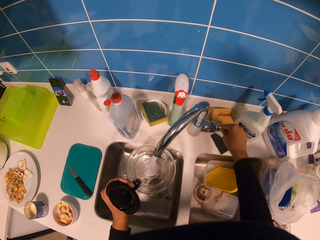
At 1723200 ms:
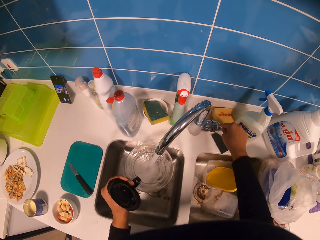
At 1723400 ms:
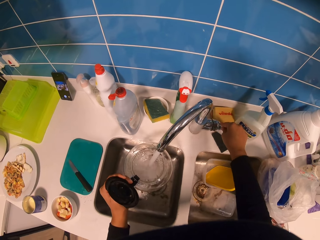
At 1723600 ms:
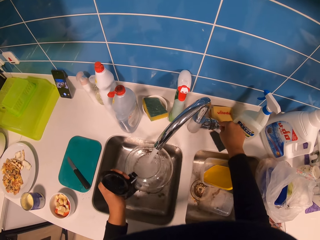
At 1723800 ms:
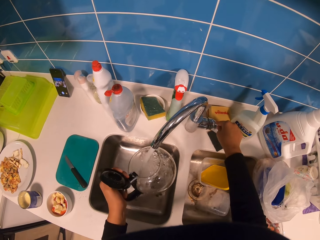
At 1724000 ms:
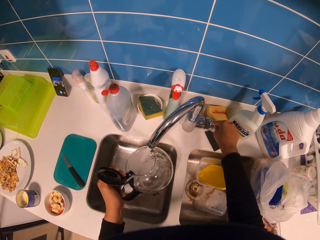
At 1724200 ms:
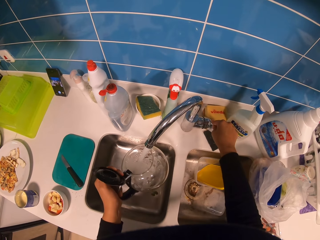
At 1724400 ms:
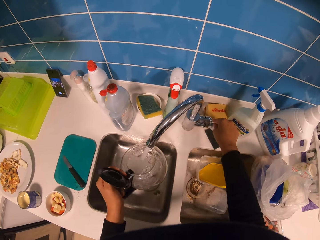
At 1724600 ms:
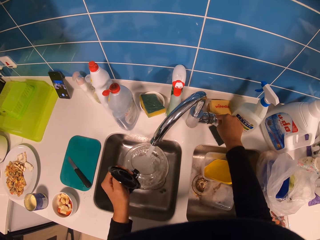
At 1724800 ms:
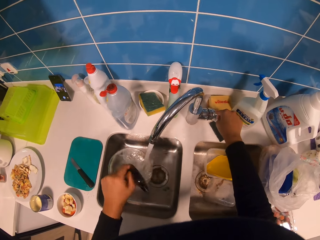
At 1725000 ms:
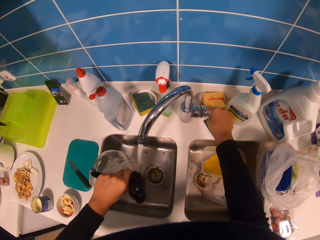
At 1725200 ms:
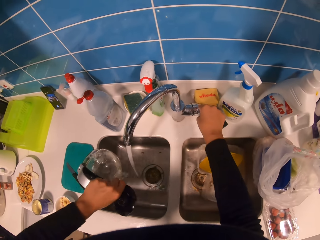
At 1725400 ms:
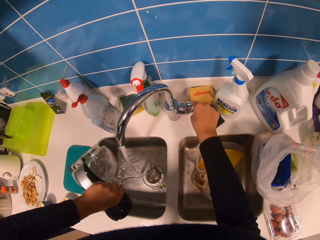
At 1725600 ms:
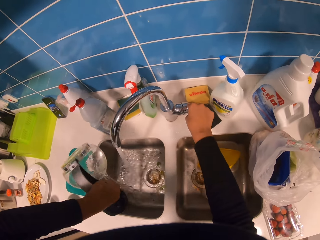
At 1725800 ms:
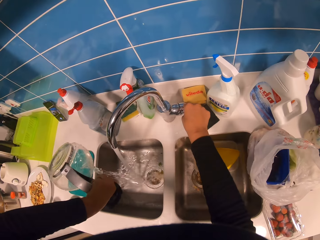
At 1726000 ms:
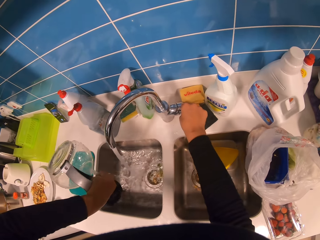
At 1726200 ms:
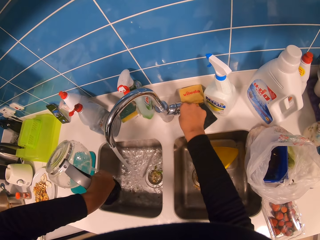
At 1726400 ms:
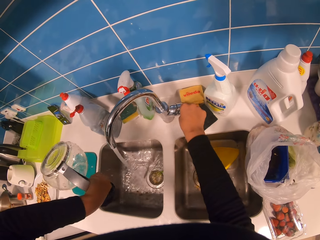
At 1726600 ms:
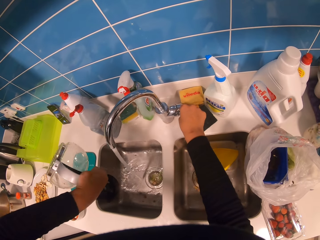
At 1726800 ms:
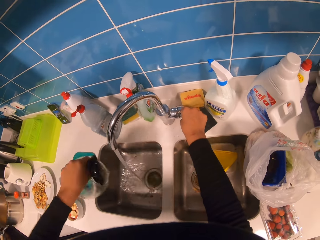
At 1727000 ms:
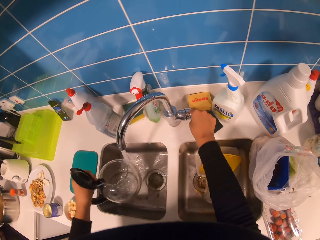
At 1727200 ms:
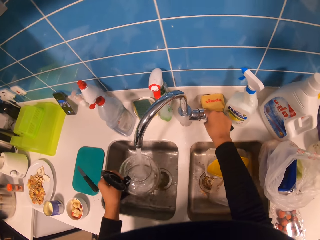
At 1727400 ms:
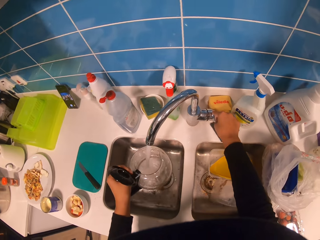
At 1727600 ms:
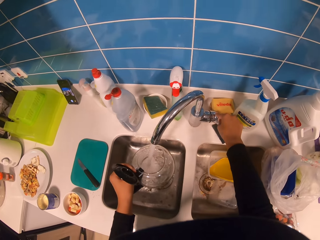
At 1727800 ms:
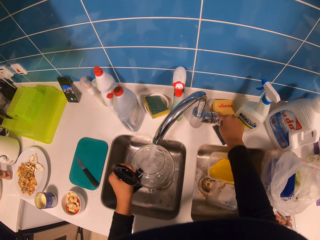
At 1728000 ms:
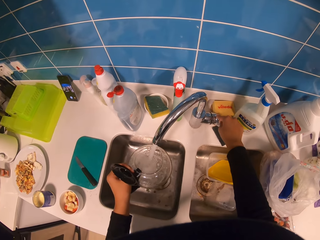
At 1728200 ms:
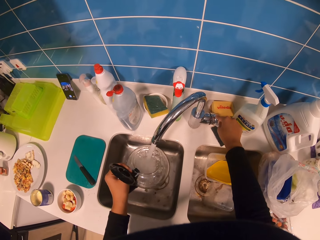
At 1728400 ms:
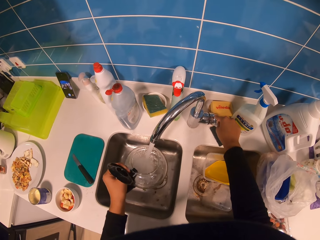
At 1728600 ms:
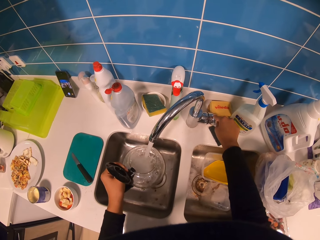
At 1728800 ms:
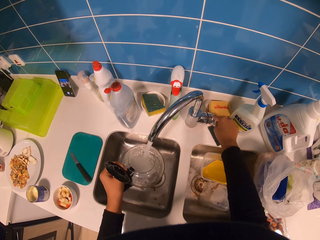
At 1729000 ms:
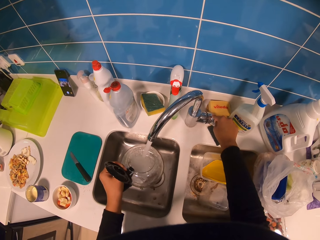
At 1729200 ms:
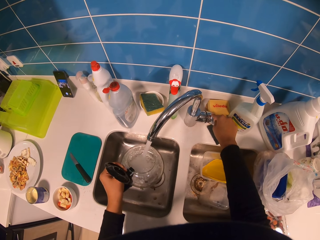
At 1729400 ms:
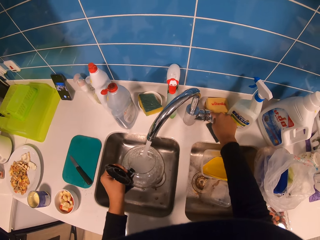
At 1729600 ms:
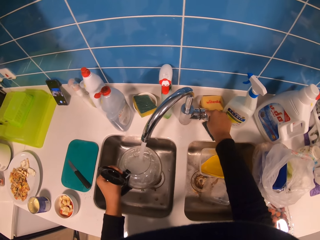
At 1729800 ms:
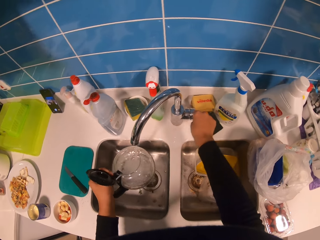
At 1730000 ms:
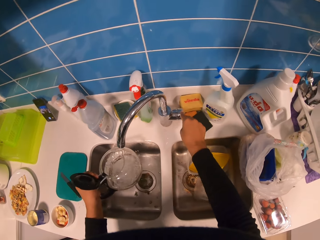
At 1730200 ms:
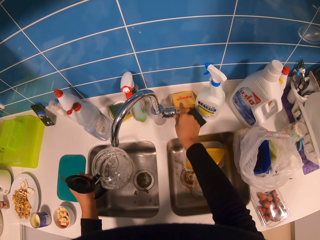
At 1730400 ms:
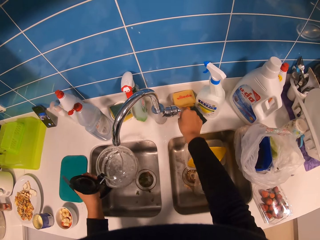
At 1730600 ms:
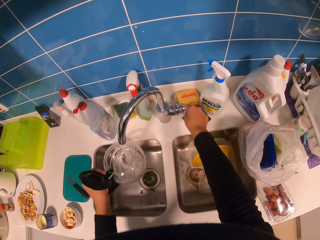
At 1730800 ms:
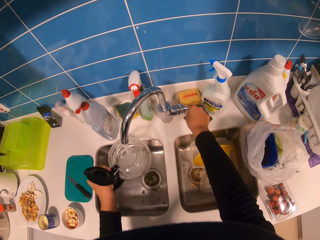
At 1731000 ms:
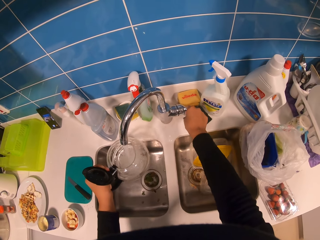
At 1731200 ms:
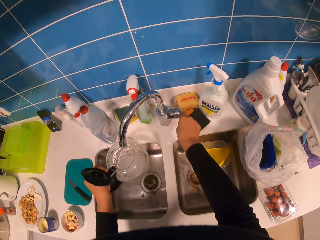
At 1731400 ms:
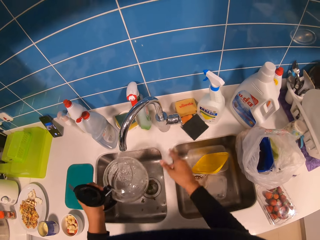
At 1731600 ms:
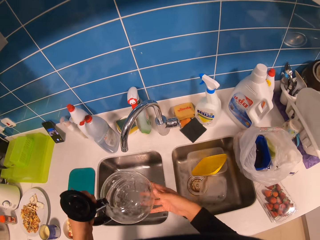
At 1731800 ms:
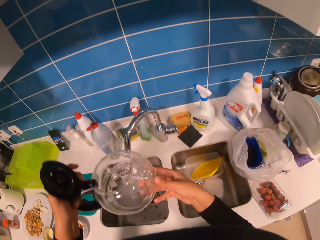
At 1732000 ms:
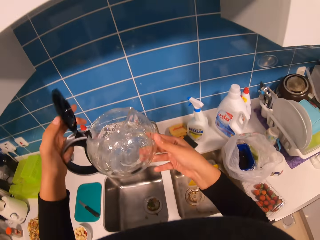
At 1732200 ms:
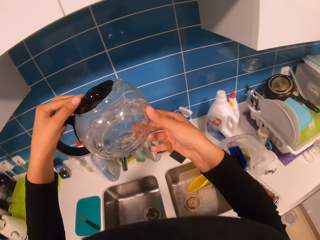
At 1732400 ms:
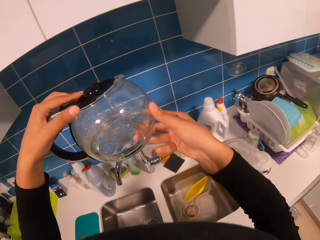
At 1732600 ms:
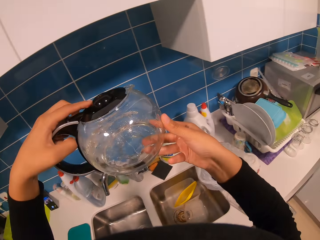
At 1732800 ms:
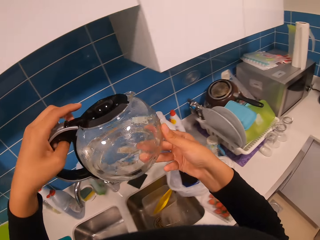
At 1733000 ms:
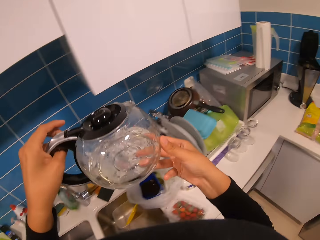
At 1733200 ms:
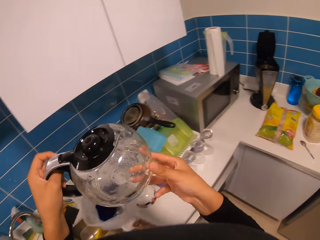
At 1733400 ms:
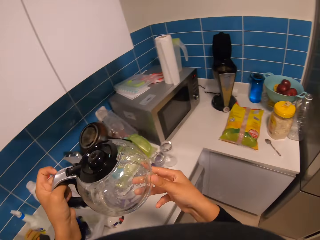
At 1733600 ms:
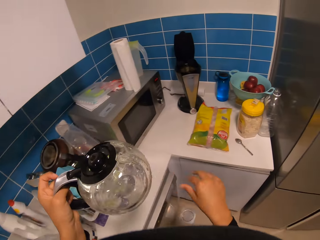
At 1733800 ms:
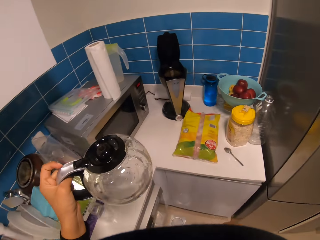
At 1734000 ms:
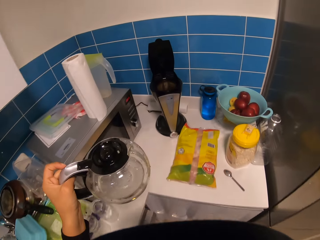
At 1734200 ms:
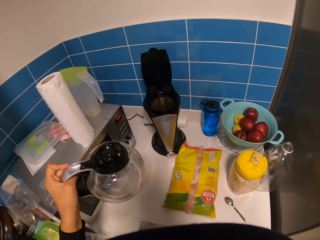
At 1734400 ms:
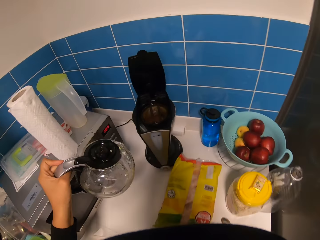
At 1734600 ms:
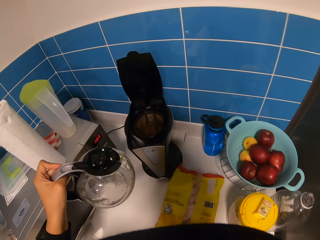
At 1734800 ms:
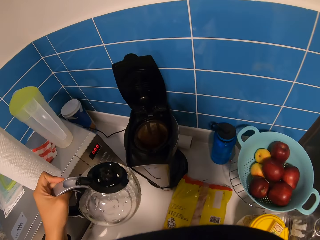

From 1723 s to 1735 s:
The camera wearer opens the water tap. They pour water in the coffee pot. They pour water from the coffee pot in the sink. They pour water in the coffee pot. They close the water tap. They lift the jug and close the coffee pot.

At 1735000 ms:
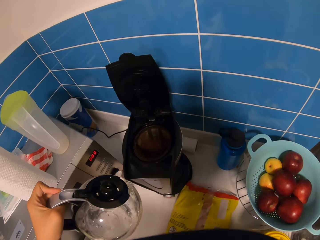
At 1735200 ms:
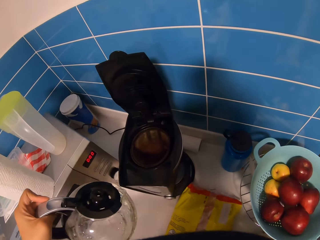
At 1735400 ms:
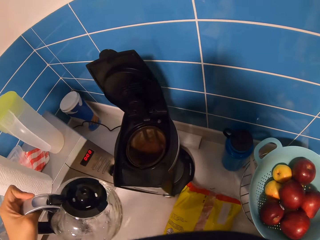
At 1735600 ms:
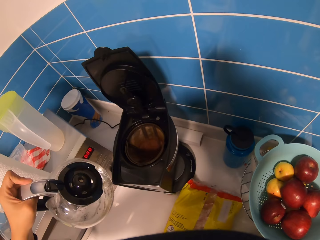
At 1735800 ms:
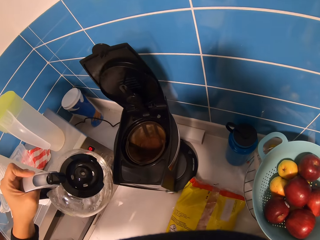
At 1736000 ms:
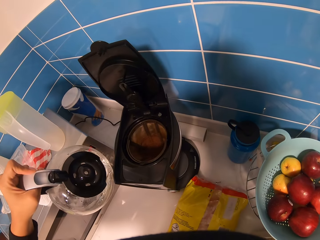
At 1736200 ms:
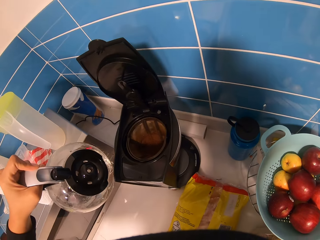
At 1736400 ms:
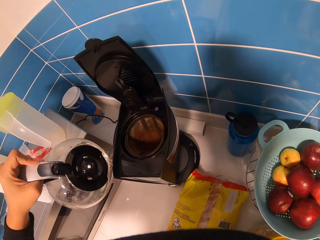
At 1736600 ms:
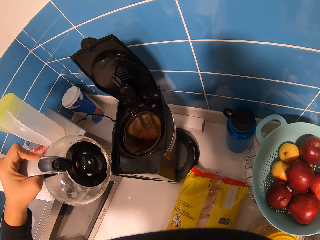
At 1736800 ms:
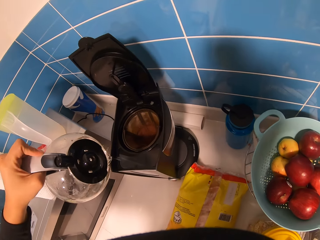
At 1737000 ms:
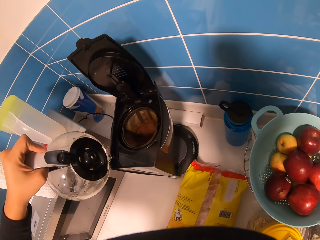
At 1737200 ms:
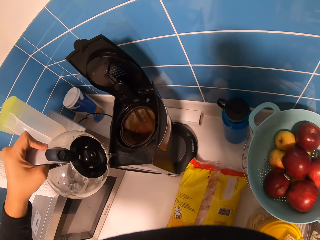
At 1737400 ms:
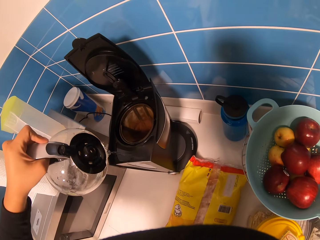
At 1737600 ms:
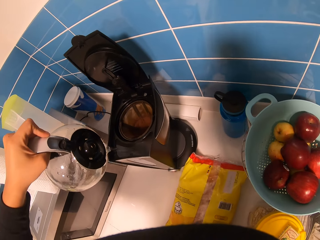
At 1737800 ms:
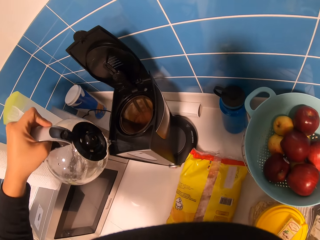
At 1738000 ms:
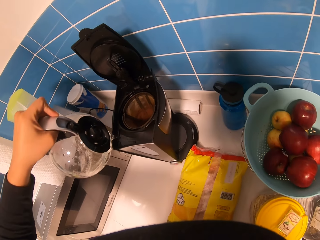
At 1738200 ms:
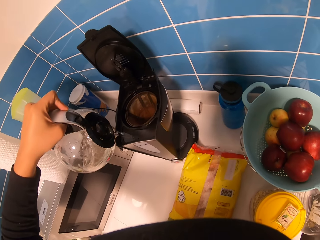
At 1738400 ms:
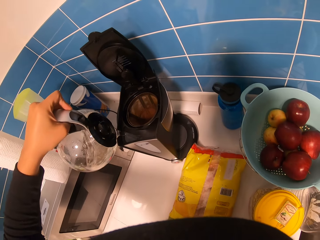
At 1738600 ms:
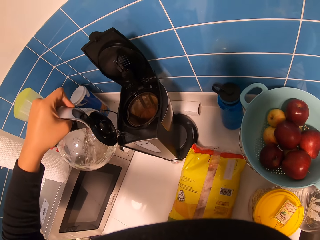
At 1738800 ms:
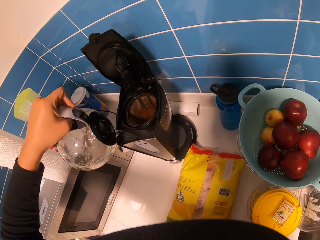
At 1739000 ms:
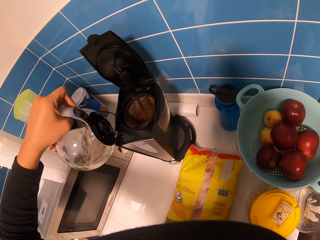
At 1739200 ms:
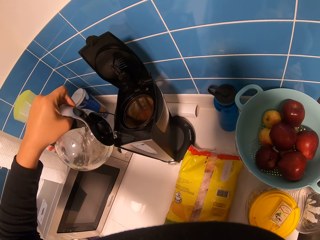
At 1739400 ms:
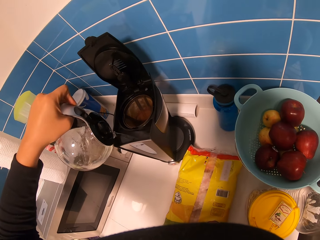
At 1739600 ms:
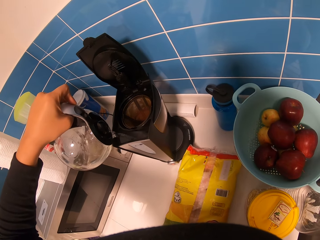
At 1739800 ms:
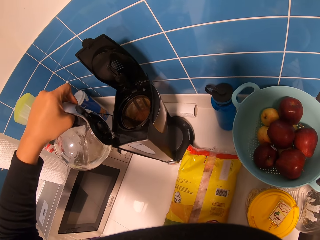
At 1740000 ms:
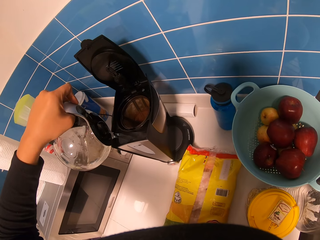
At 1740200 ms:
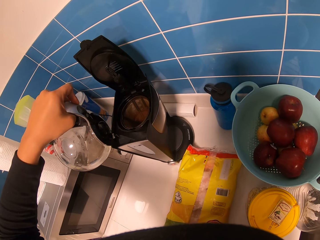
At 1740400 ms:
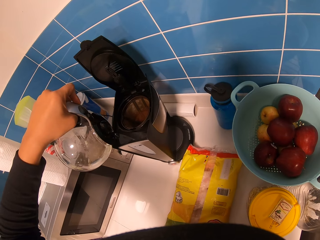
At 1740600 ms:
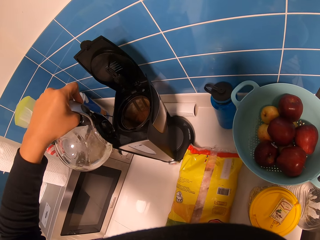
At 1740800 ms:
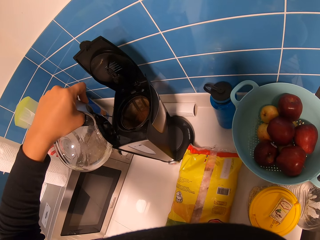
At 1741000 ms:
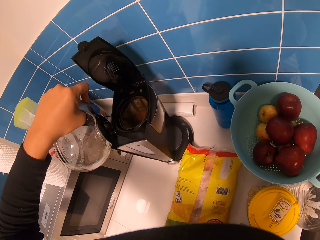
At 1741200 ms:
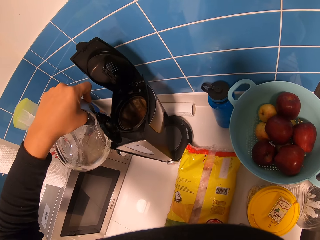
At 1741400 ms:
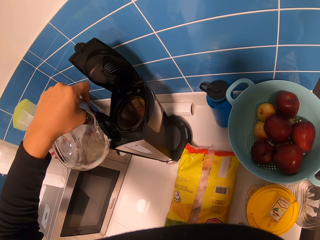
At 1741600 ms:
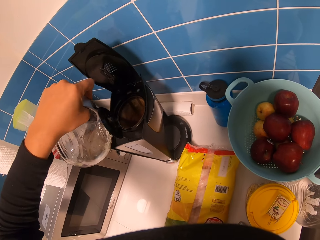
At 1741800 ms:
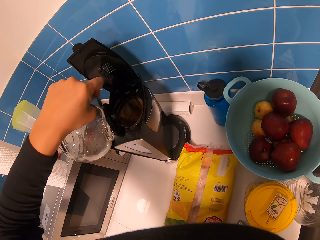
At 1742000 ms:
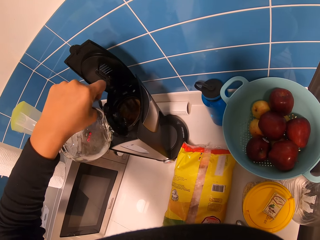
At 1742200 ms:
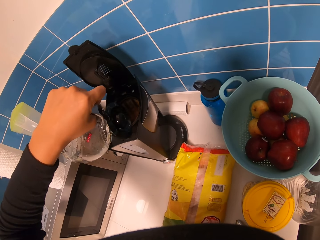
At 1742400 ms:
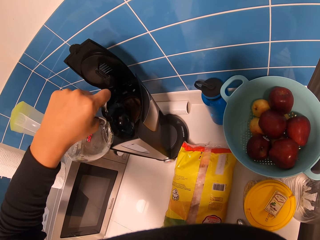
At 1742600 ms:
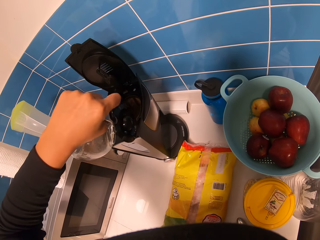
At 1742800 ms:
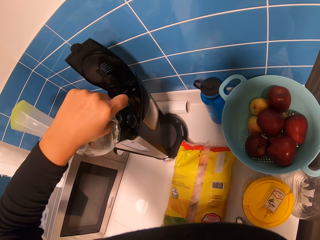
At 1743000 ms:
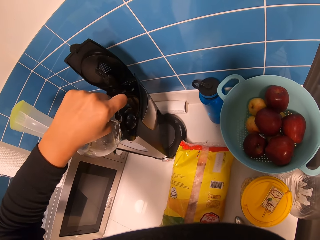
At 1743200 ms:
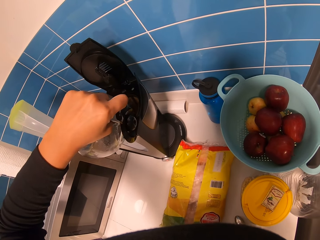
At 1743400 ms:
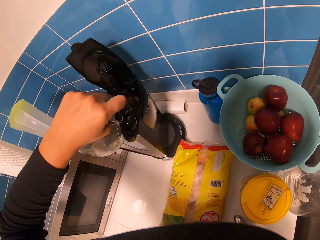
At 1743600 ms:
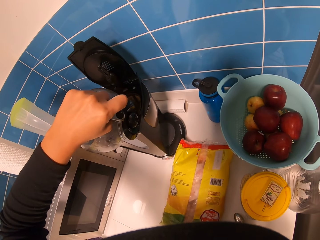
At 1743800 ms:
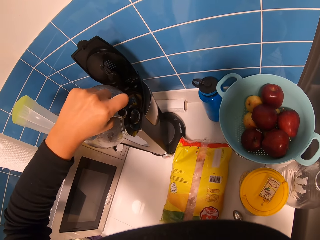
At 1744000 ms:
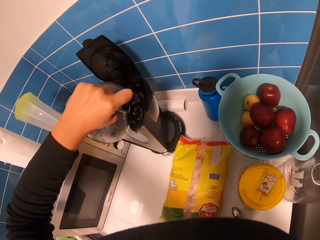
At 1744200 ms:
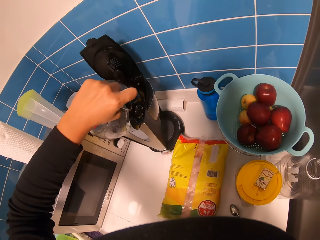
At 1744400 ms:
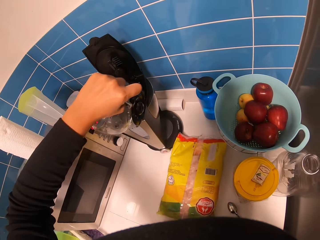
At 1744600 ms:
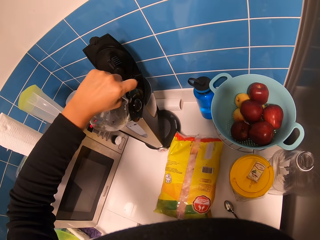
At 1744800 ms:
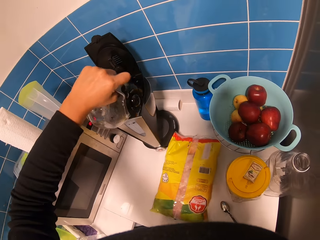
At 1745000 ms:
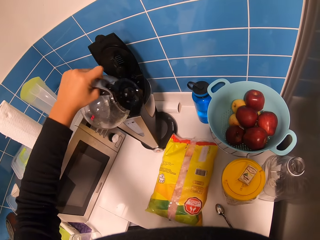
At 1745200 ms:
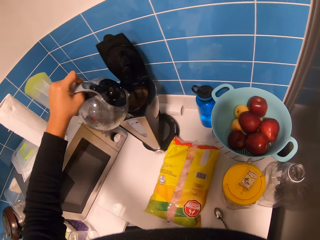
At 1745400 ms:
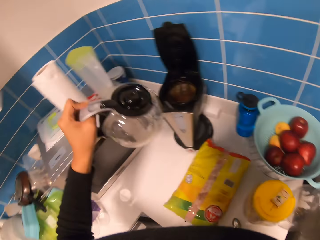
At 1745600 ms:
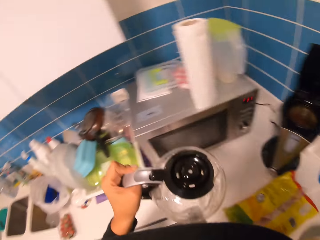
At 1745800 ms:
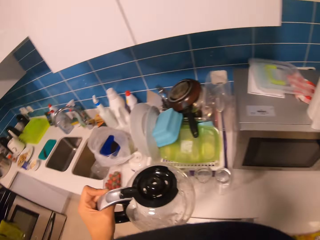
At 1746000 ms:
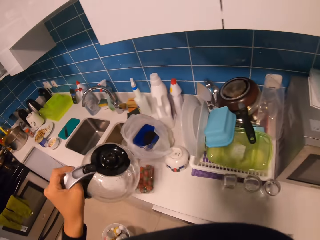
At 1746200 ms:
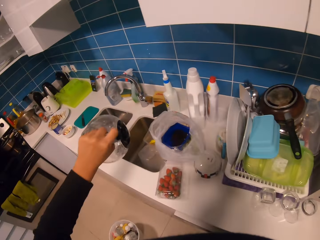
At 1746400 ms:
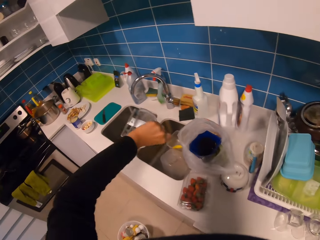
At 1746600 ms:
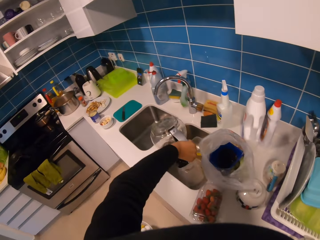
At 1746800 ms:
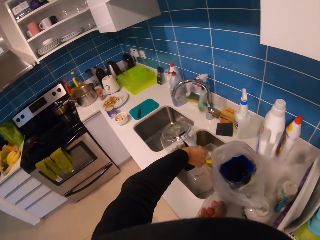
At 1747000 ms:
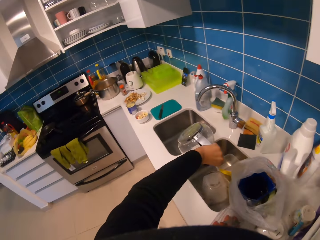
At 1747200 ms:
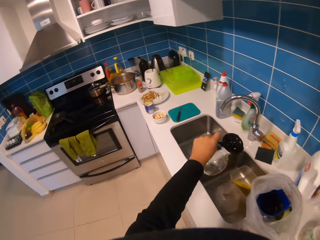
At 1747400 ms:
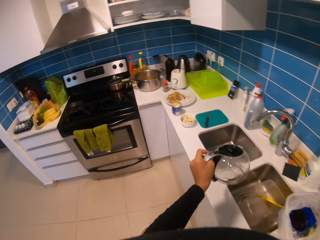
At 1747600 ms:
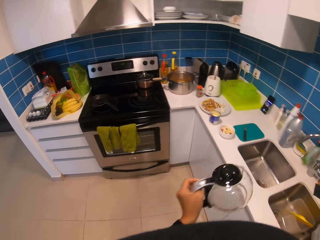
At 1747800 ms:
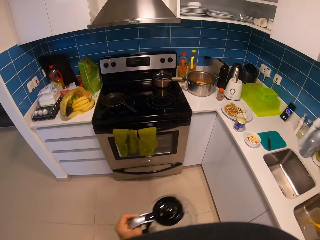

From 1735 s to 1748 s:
The camera wearer pours water in the coffee maker. They pour water from the coffee pot in a sink.
